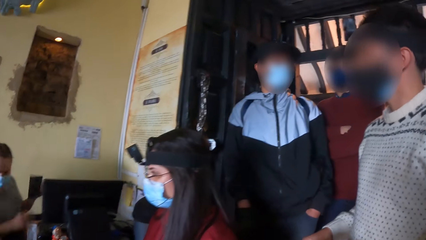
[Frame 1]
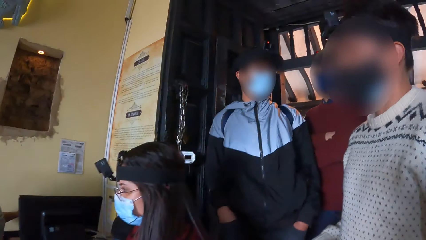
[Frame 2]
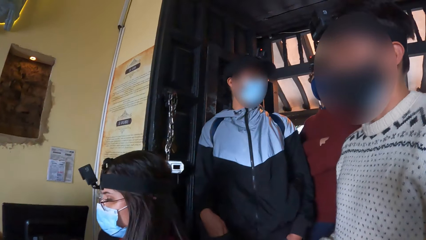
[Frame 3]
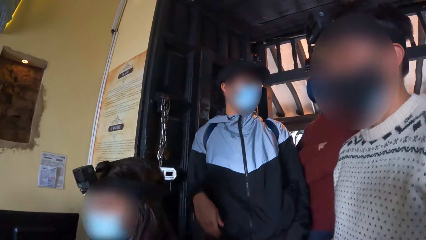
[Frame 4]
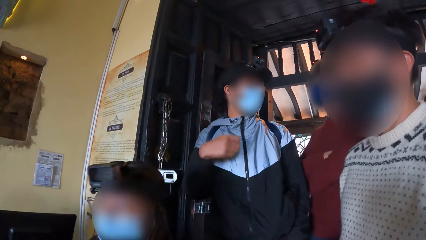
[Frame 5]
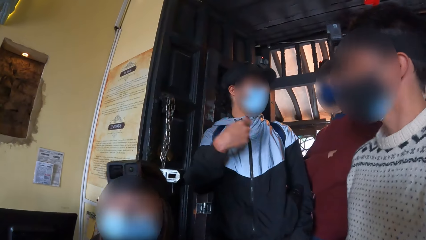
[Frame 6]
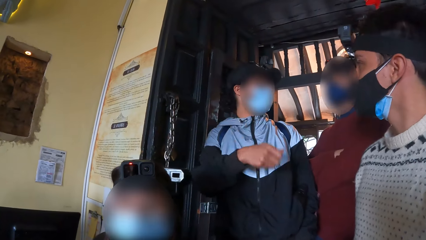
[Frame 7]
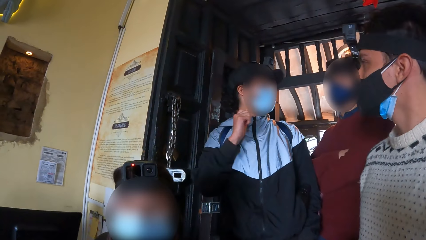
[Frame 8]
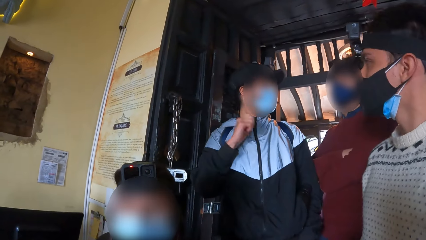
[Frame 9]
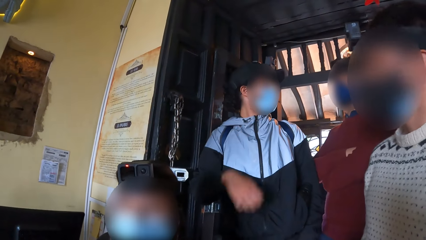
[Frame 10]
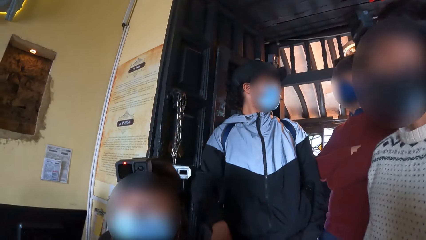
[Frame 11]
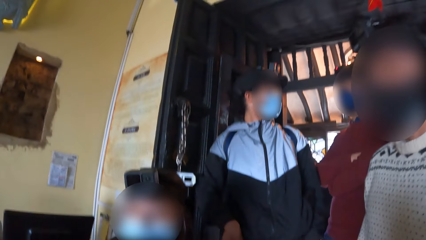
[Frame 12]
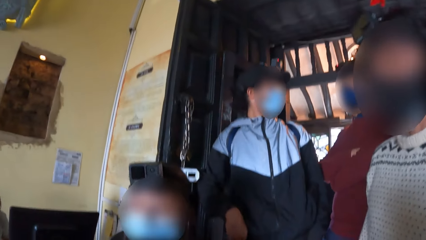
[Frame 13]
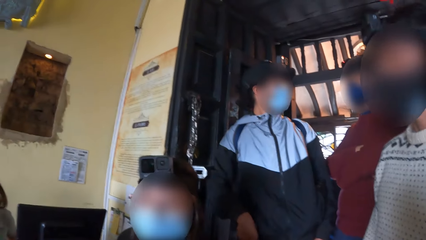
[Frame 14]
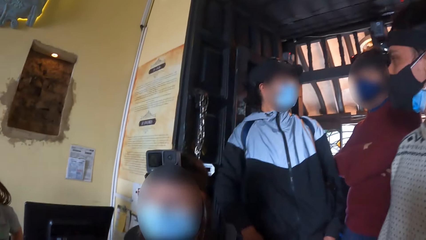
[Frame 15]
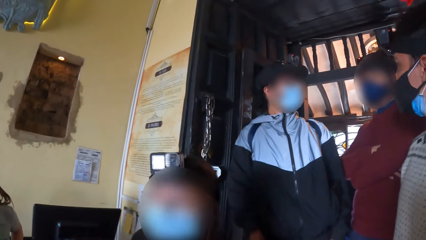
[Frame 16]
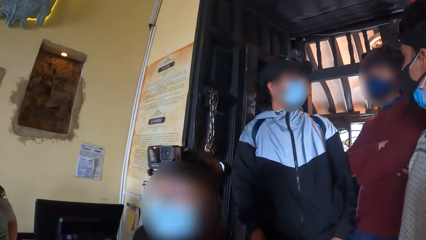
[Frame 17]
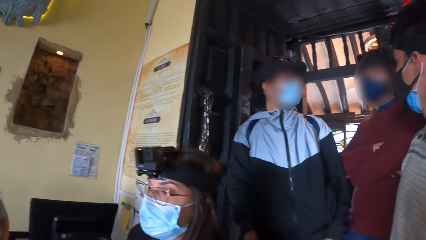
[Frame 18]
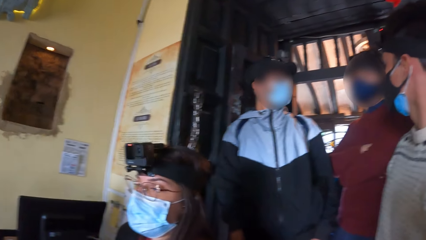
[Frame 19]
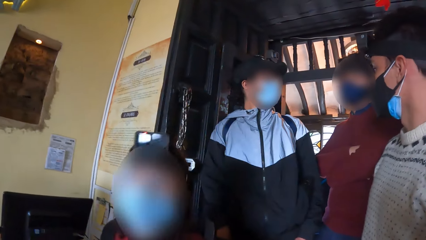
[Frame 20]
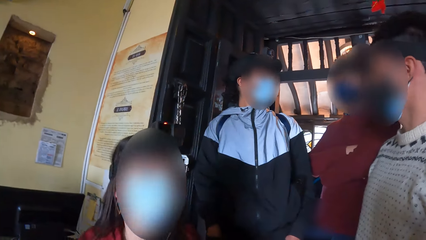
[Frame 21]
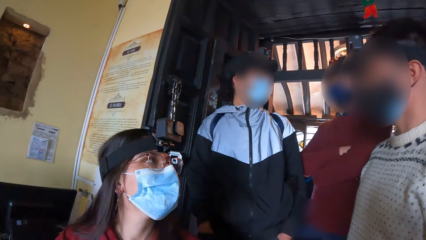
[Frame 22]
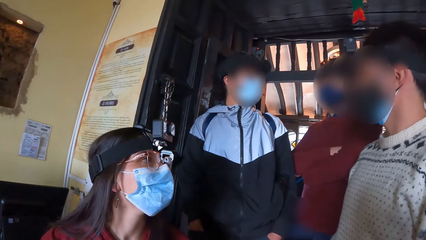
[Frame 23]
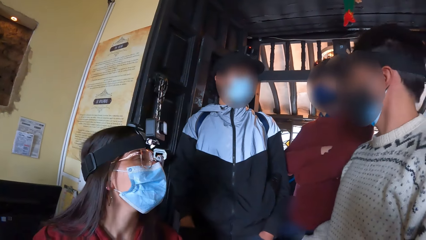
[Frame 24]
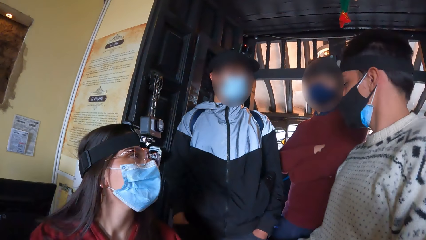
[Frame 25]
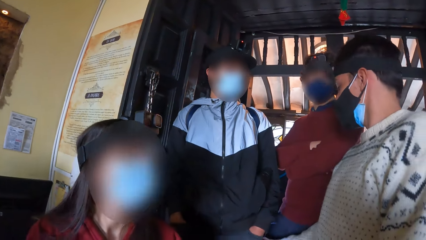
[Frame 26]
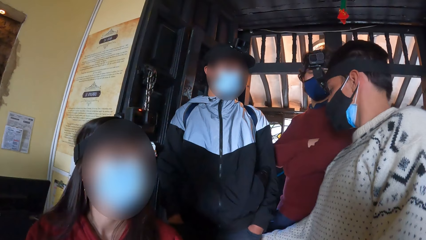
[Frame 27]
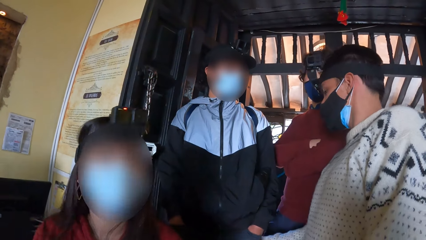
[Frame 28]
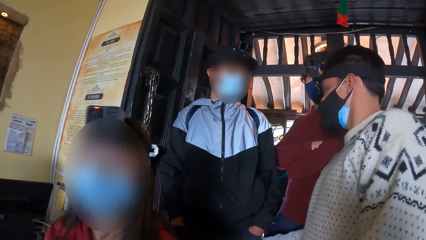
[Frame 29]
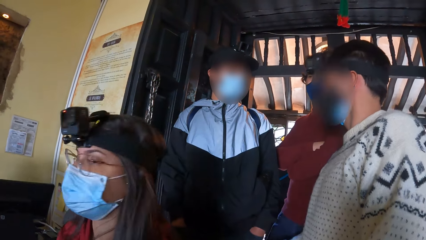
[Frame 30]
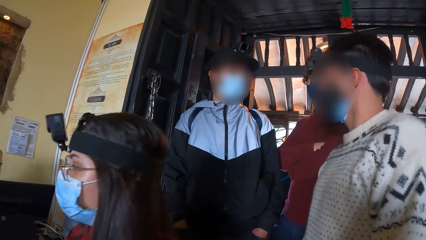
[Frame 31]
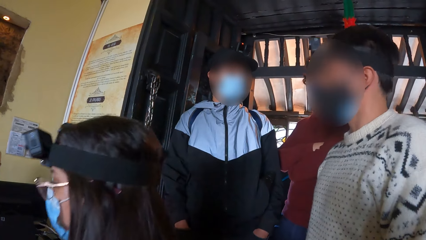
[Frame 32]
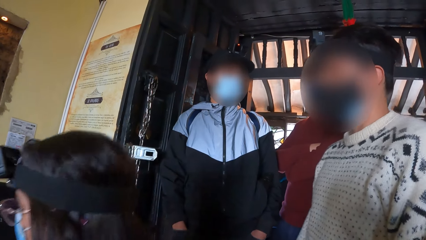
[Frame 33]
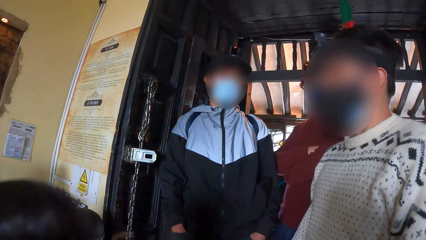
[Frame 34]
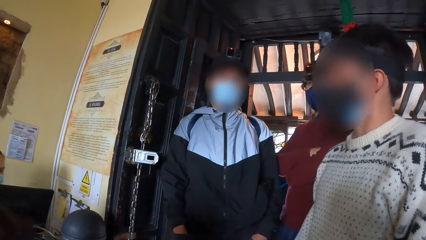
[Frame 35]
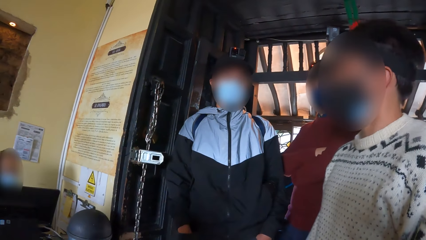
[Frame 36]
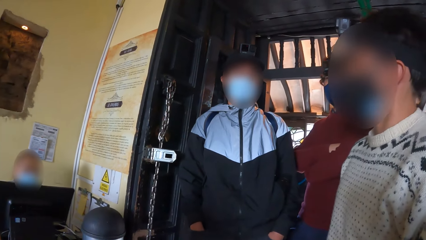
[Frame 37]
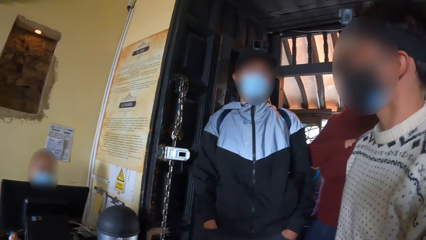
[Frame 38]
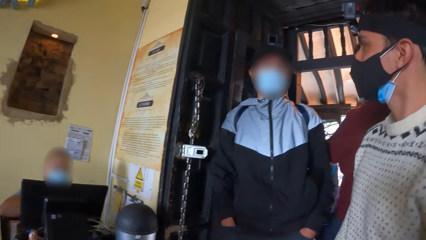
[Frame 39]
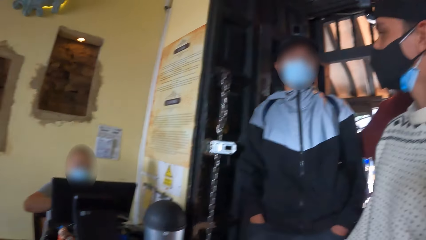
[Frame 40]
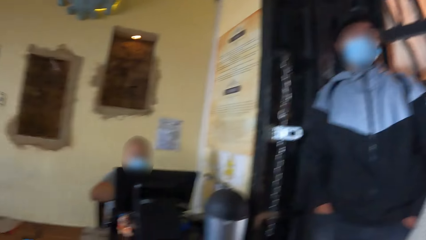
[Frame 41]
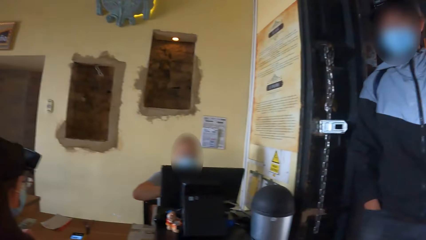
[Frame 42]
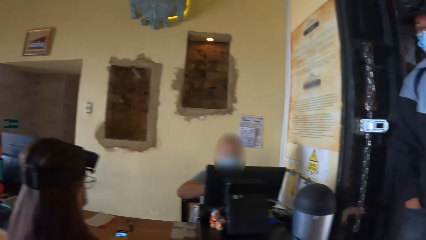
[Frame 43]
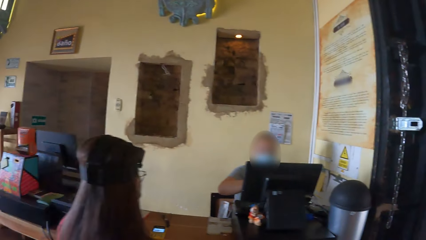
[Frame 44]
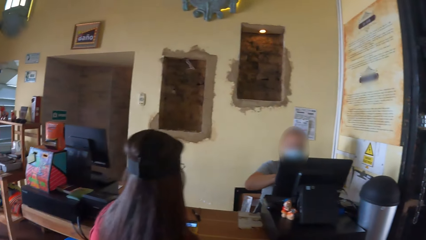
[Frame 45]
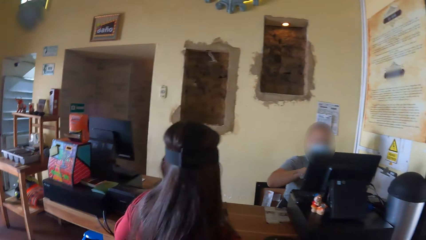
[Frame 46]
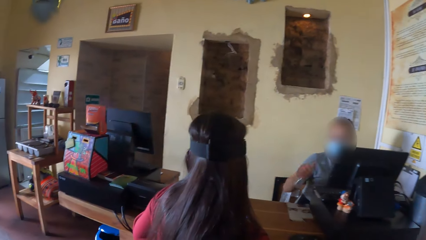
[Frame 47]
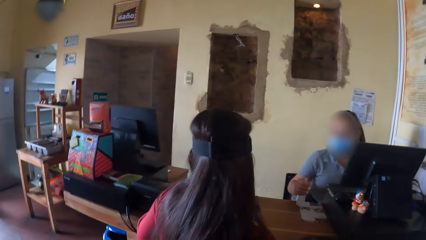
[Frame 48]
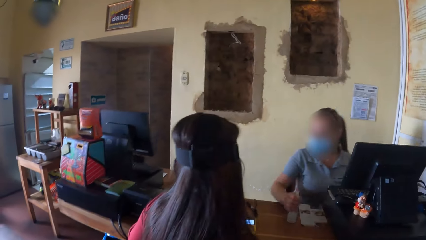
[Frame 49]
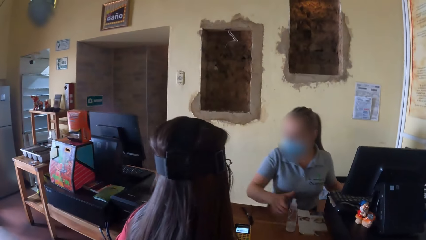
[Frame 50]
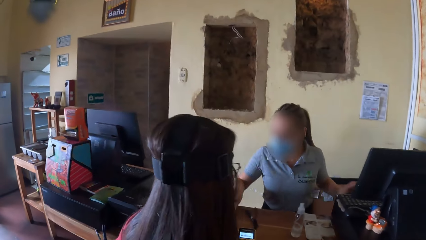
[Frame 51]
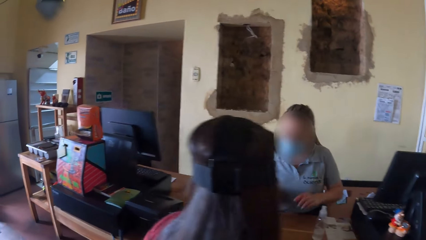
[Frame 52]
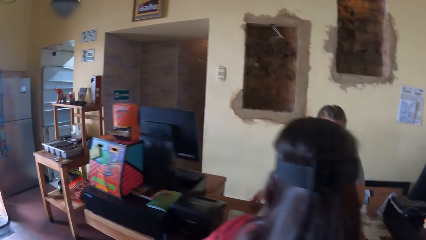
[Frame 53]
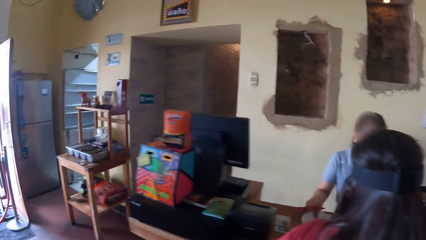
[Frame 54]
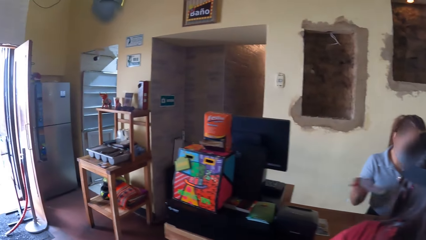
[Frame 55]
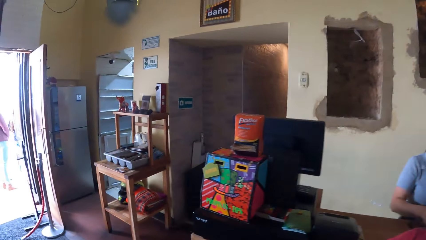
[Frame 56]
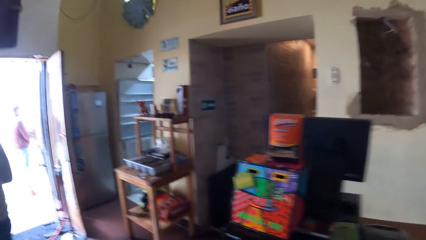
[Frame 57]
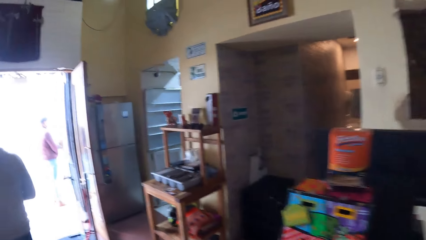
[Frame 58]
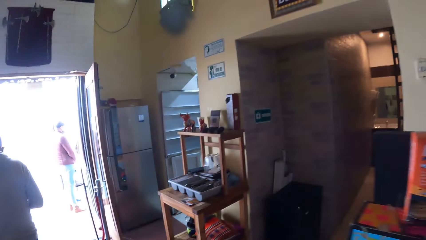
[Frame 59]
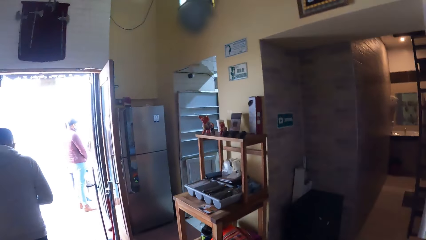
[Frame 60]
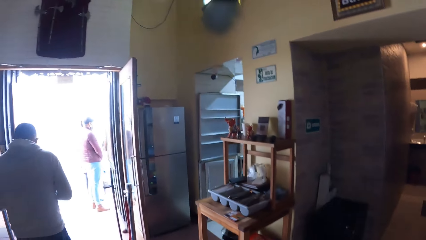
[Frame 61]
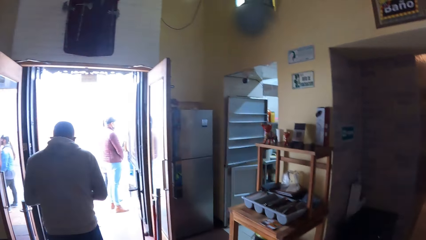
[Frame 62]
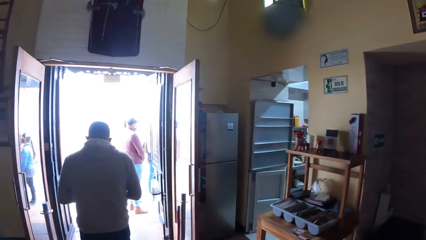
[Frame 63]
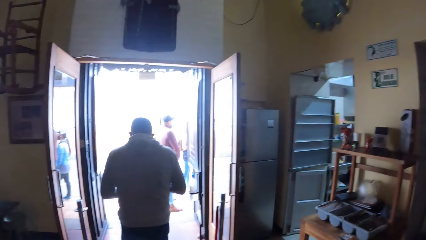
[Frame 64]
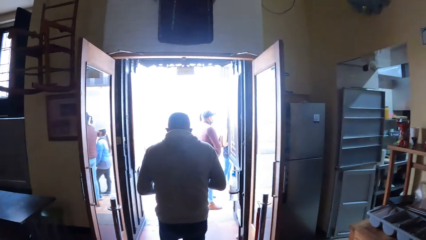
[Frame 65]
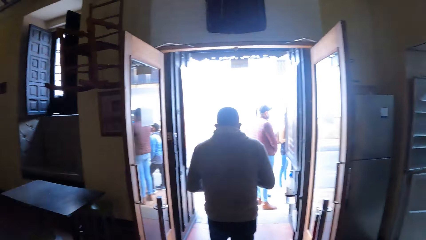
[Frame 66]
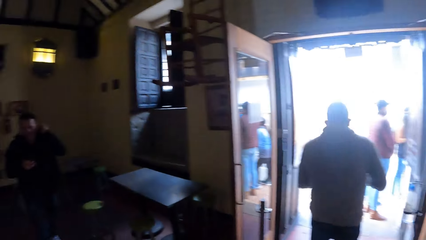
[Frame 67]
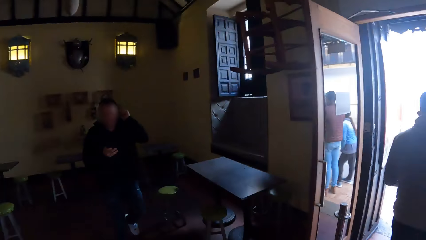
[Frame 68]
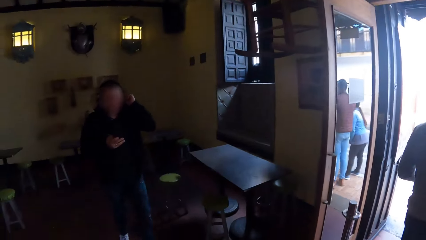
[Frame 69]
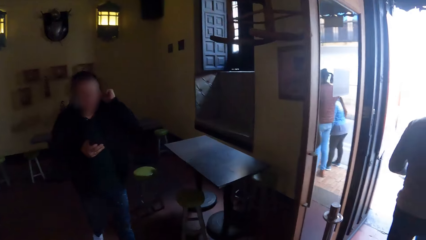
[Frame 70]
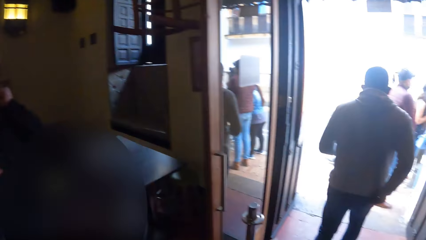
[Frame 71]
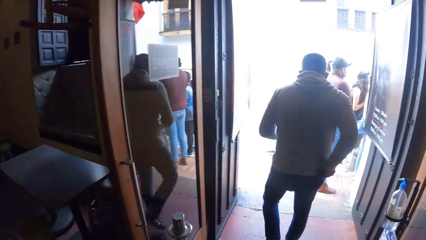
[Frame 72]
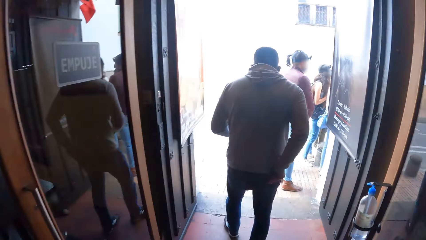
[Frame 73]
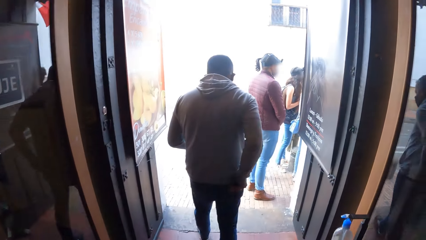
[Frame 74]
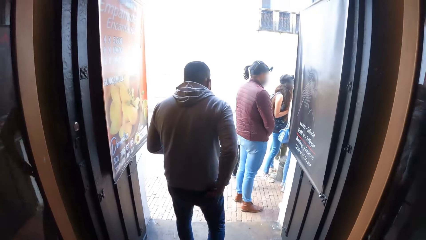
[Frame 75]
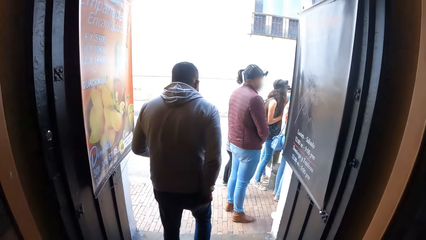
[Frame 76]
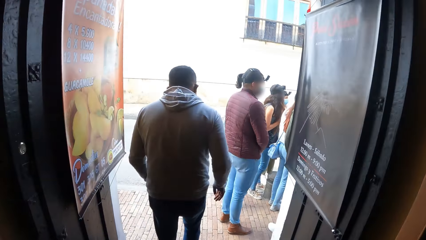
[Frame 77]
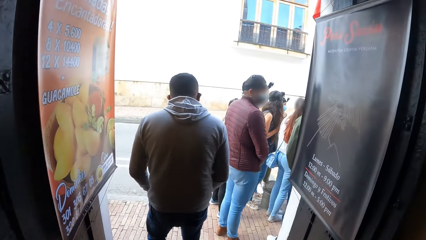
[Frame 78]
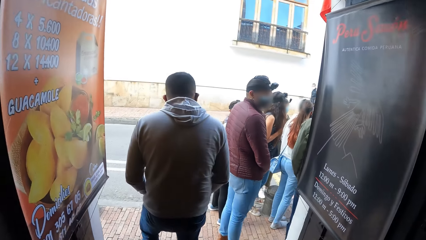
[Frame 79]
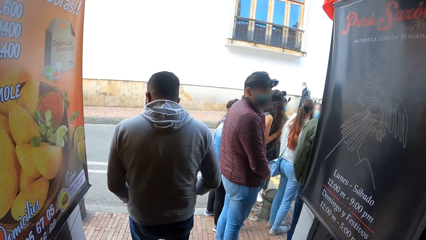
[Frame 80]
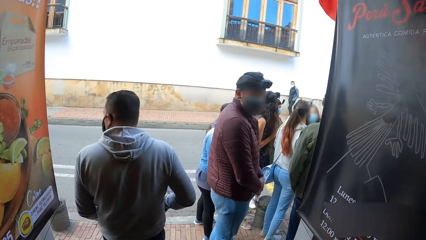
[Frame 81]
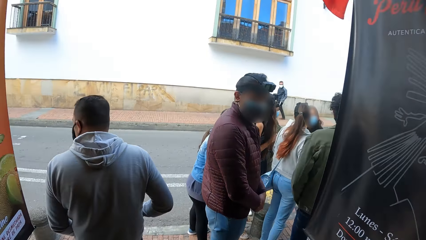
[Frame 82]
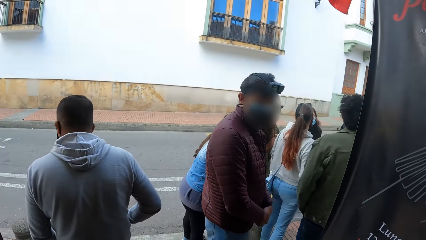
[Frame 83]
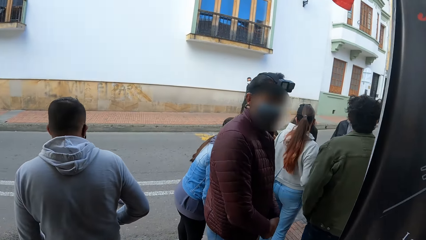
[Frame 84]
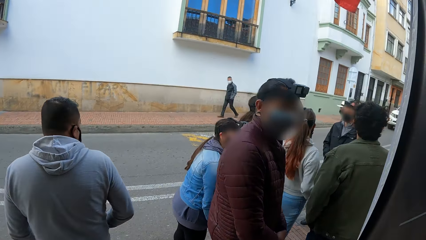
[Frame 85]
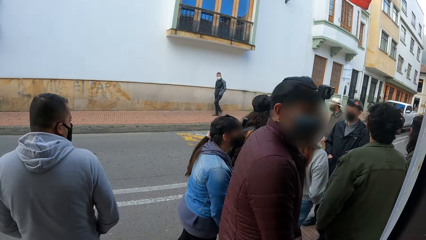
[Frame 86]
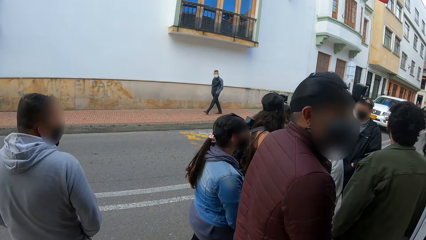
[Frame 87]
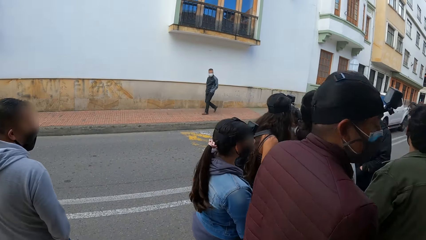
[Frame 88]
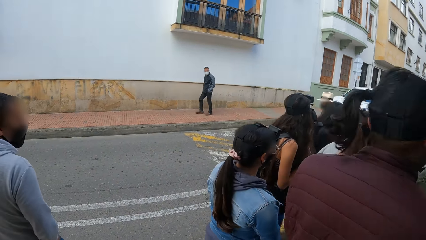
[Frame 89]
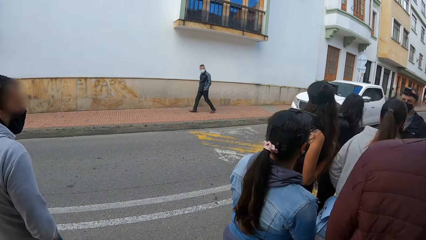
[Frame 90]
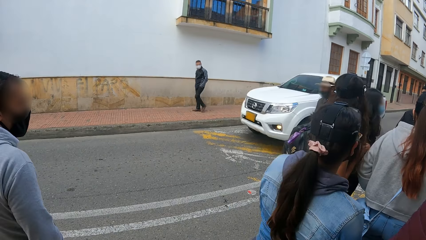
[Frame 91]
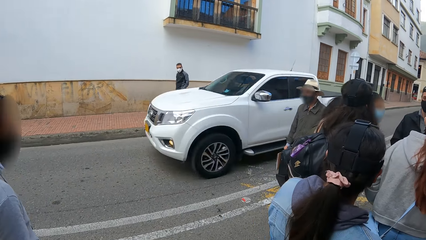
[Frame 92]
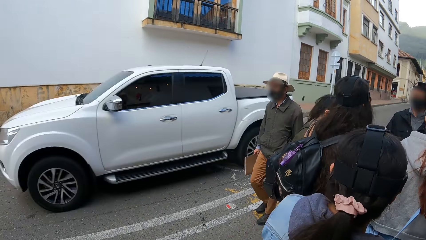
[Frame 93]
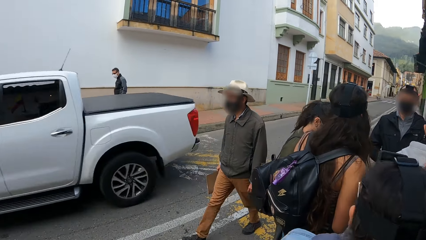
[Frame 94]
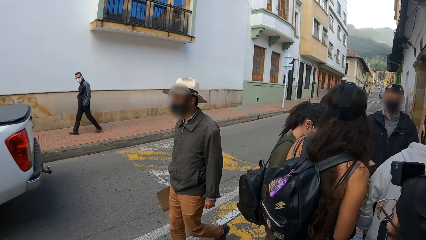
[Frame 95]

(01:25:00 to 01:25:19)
A man converses with a woman. Another woman drops a spray bottle on the table with her right hand. The camera wearer walks out of the building.
